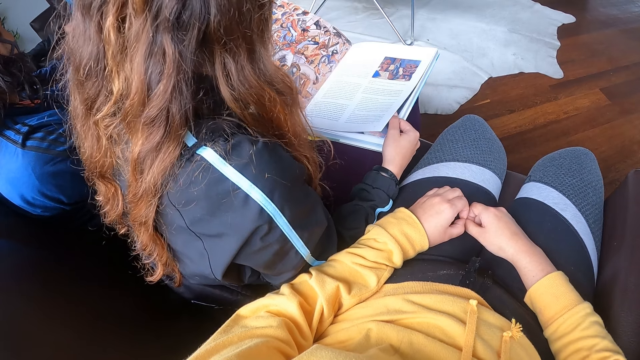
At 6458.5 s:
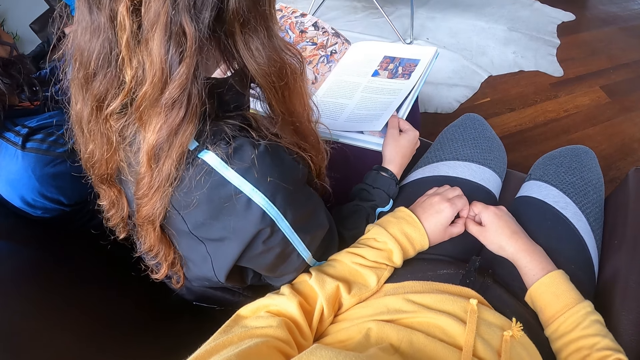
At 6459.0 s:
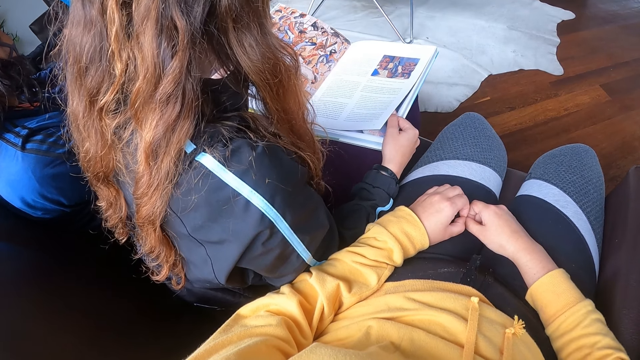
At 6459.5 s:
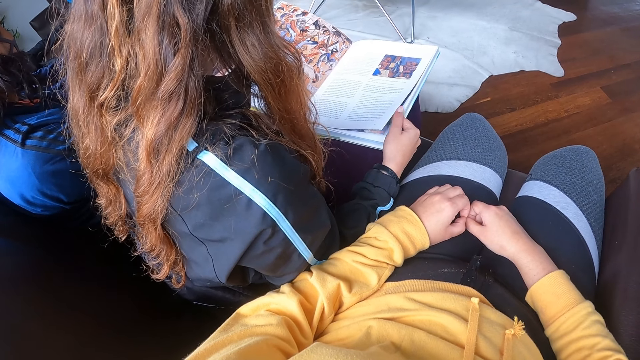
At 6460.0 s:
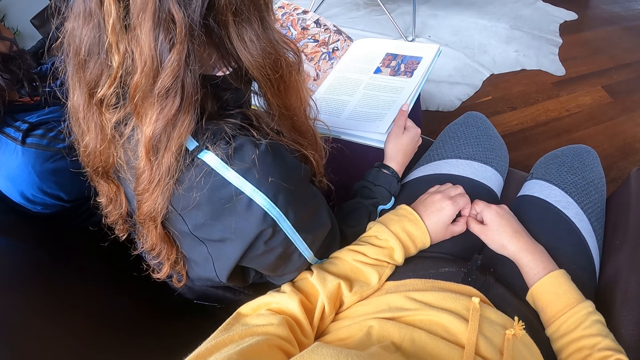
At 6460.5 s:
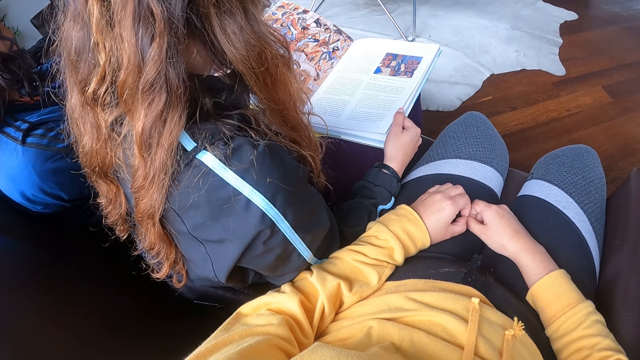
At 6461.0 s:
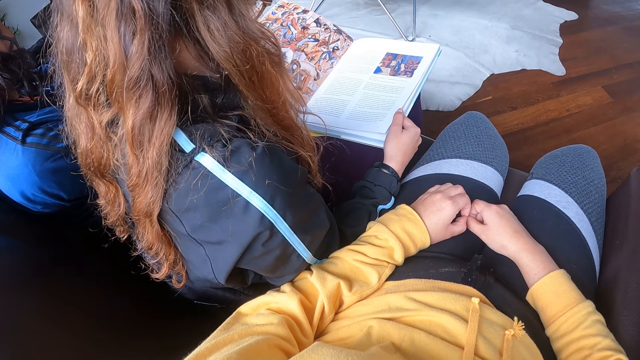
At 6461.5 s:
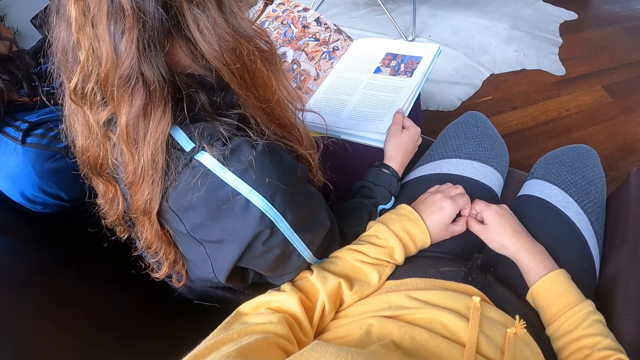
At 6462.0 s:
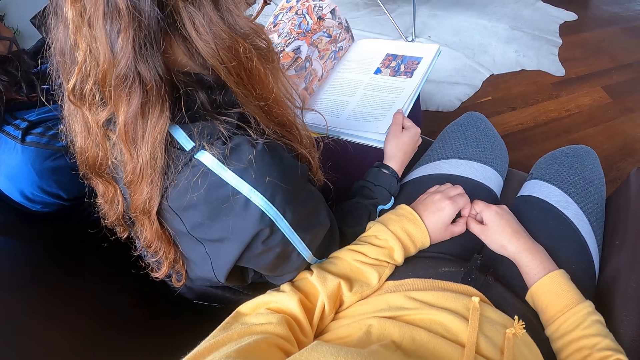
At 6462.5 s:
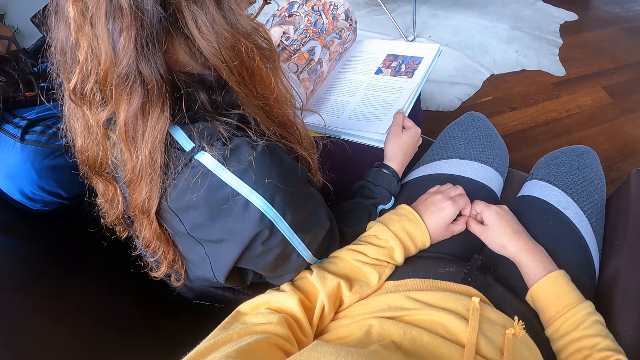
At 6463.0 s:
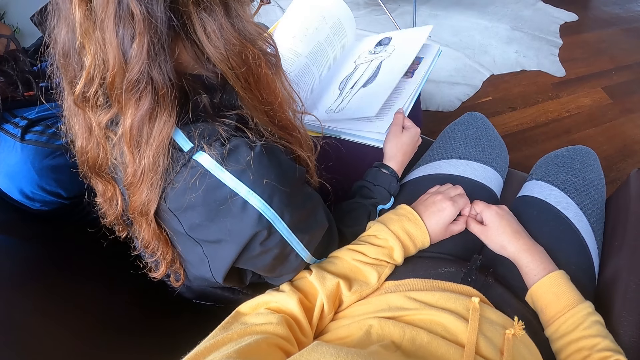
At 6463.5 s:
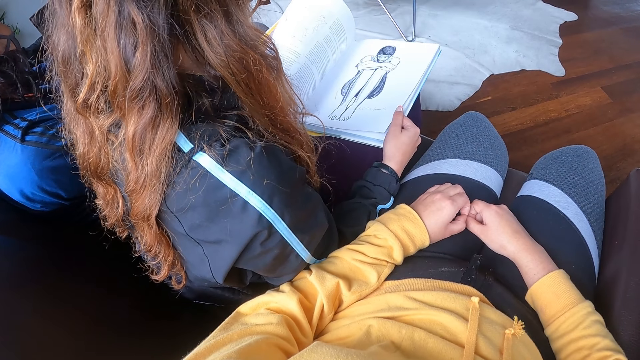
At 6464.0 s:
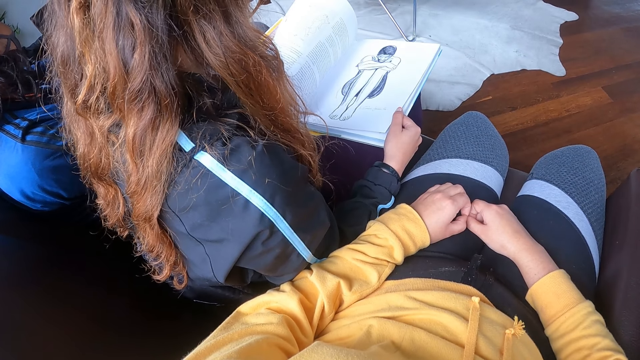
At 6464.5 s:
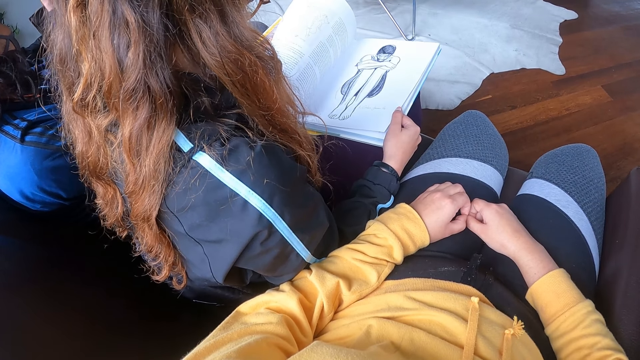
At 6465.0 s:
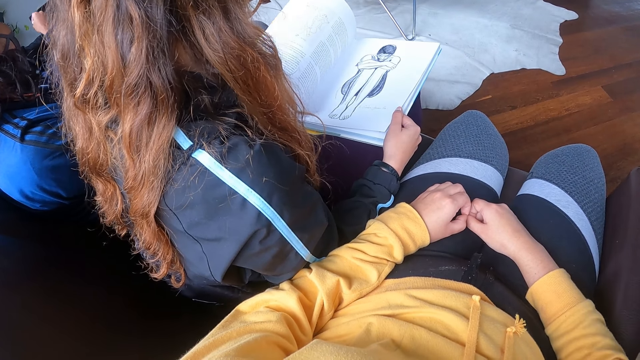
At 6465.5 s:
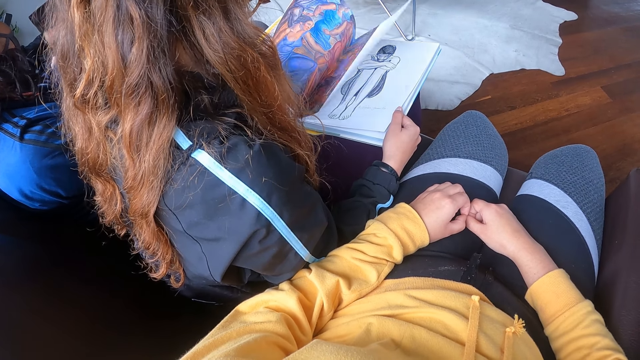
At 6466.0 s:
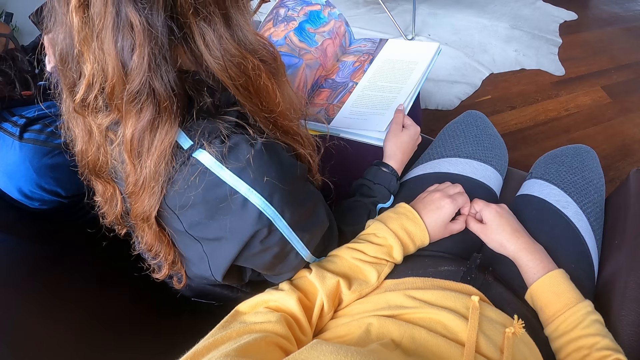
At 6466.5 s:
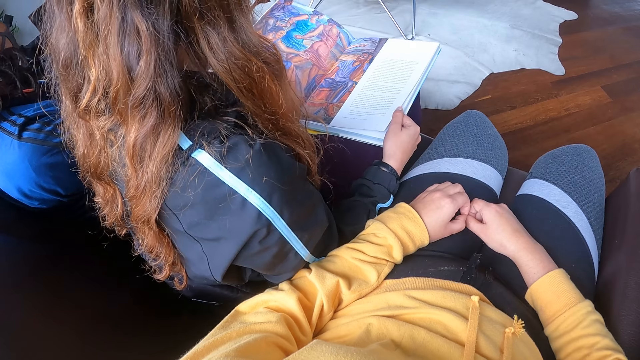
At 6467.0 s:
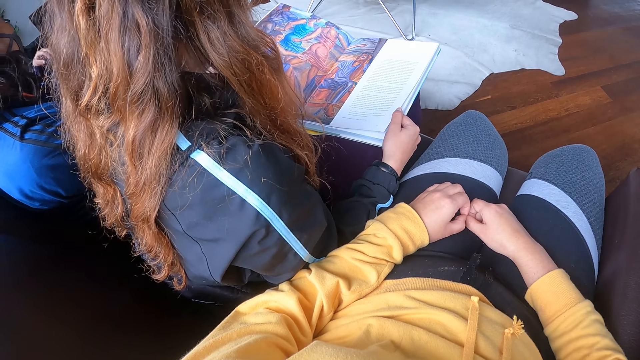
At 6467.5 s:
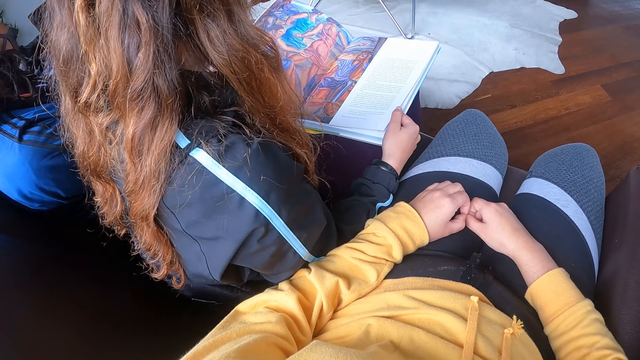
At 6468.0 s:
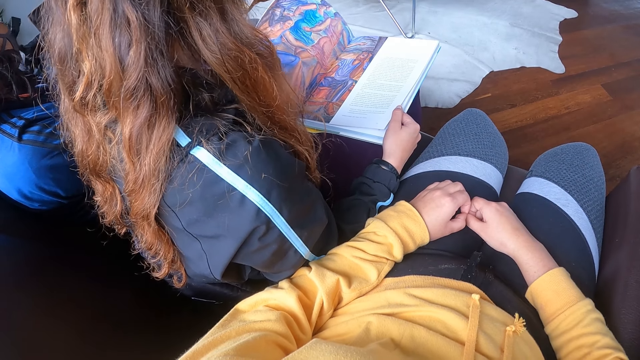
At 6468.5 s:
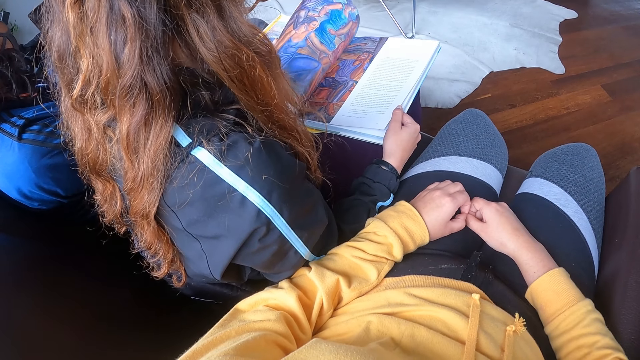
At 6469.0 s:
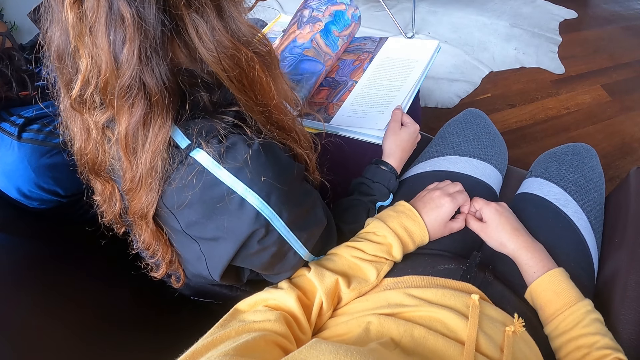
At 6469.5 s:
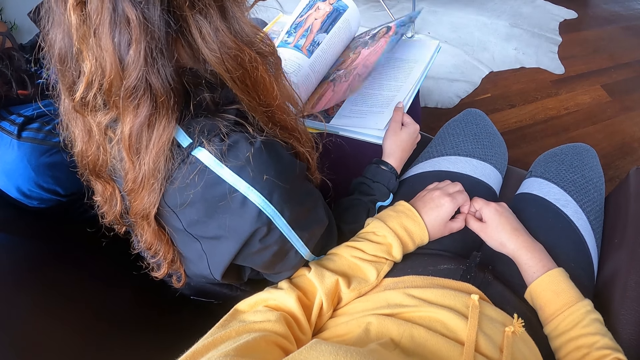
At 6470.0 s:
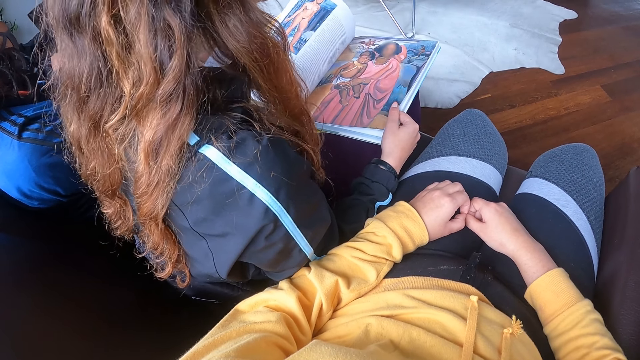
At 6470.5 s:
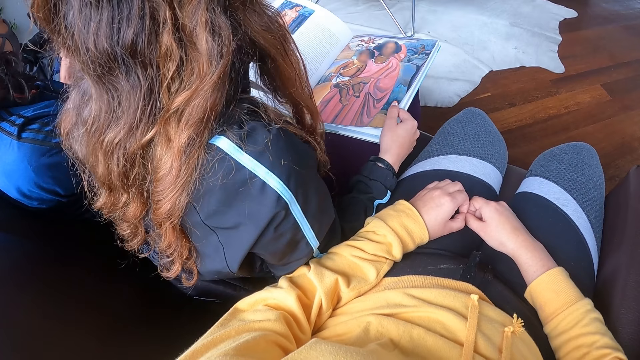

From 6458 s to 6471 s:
The woman reads the book. The woman opens the pages of the book with her left hand. The woman reads the book. The woman opens a page of the book with her left hand.

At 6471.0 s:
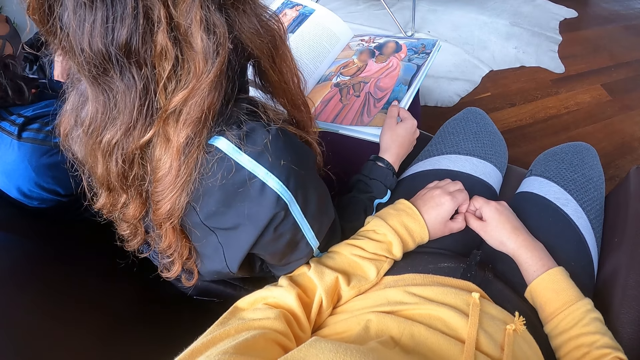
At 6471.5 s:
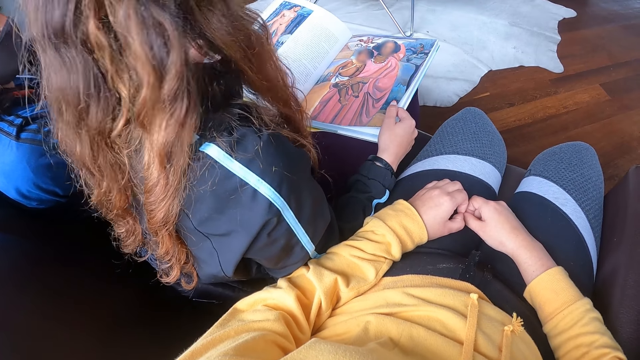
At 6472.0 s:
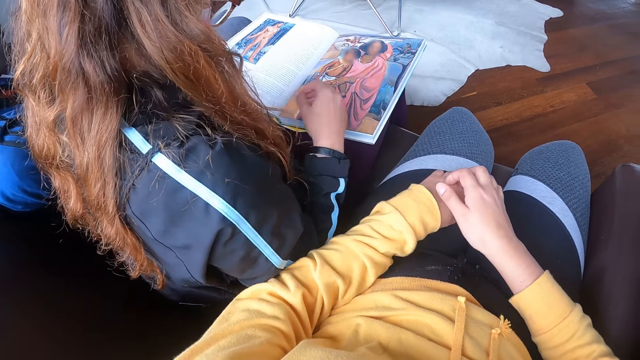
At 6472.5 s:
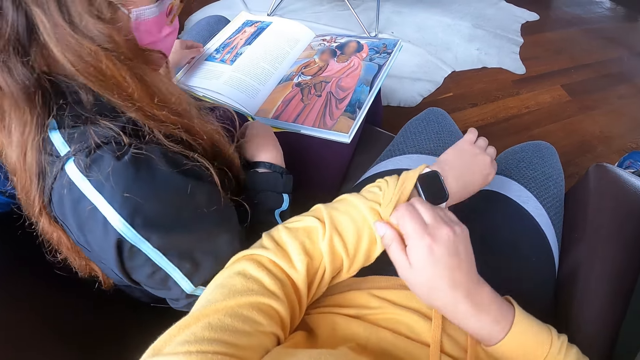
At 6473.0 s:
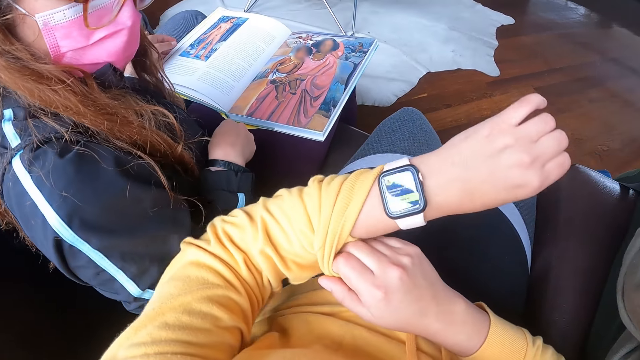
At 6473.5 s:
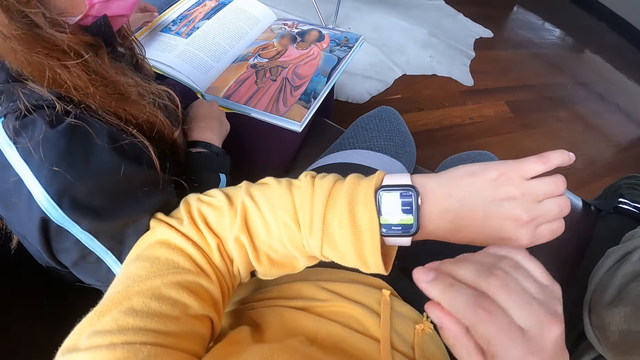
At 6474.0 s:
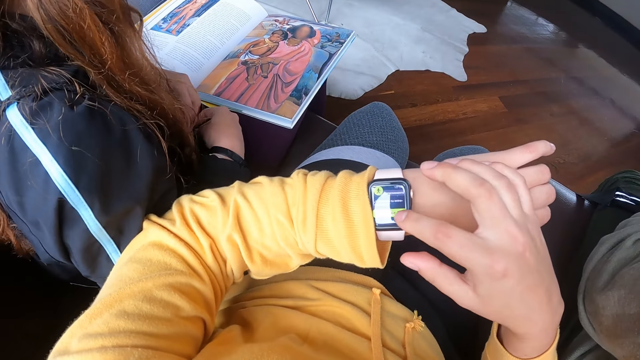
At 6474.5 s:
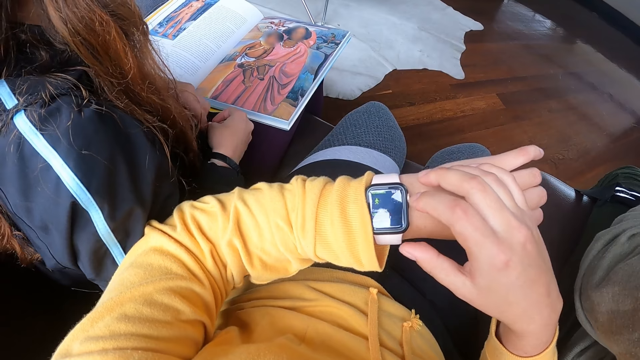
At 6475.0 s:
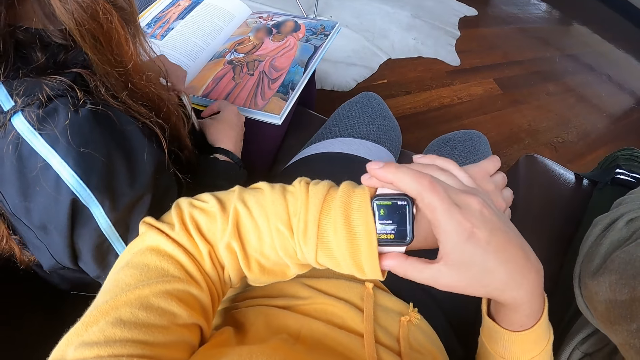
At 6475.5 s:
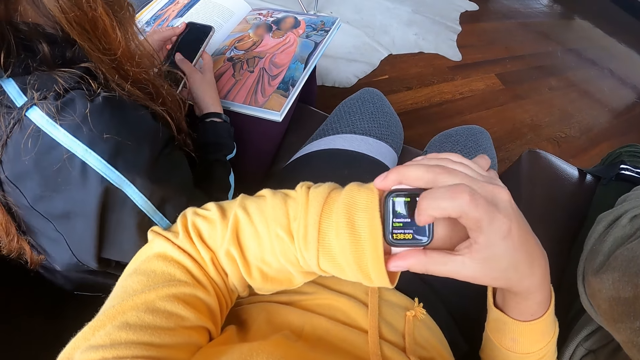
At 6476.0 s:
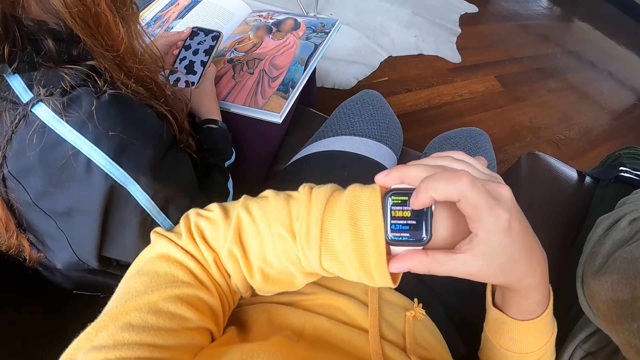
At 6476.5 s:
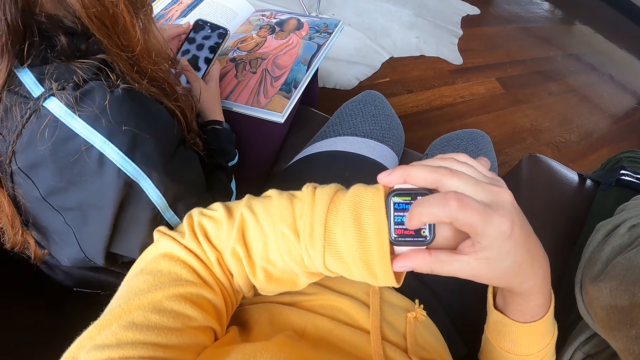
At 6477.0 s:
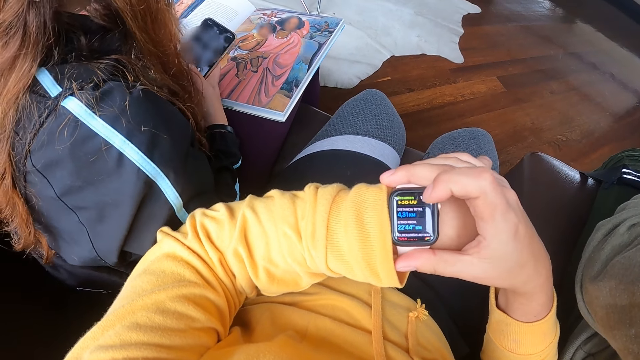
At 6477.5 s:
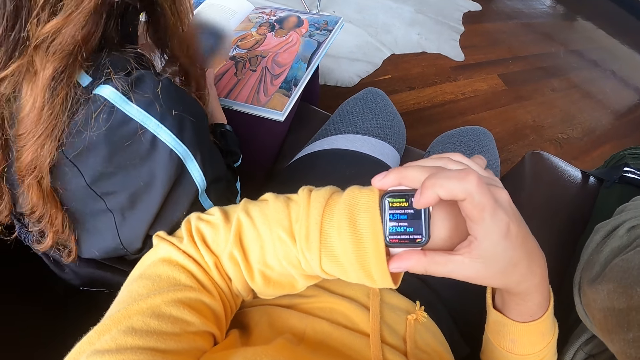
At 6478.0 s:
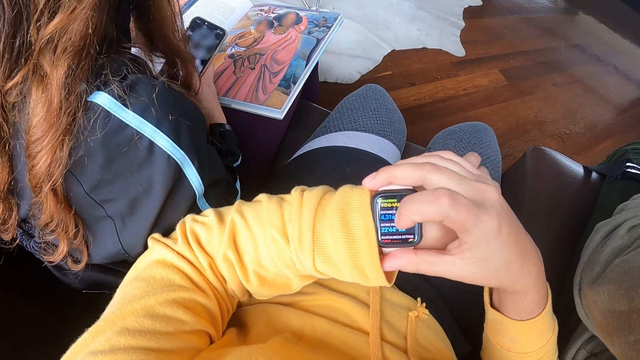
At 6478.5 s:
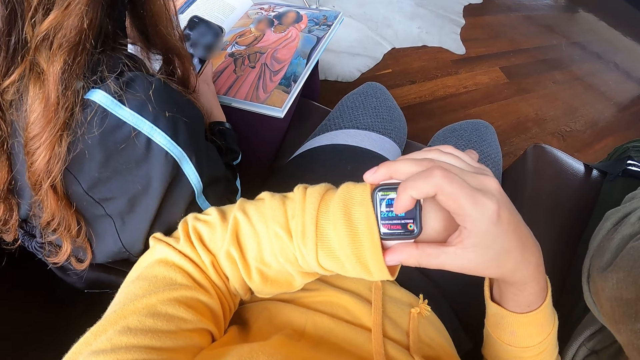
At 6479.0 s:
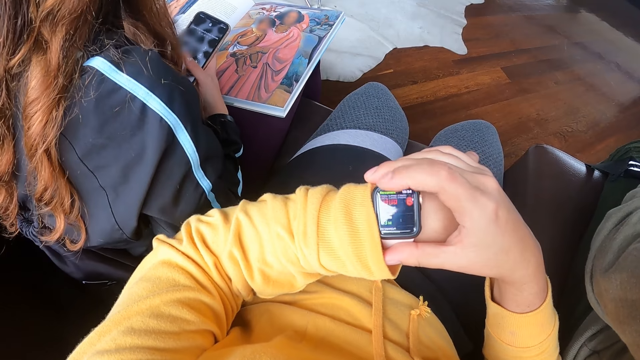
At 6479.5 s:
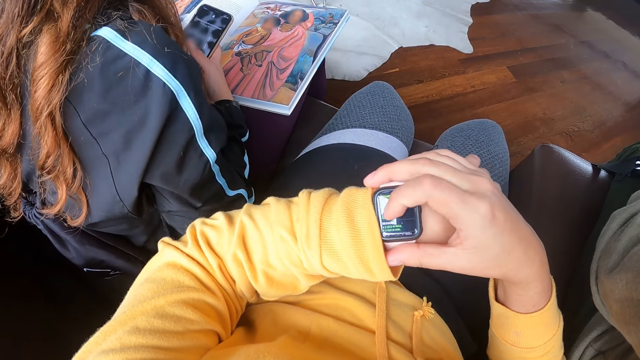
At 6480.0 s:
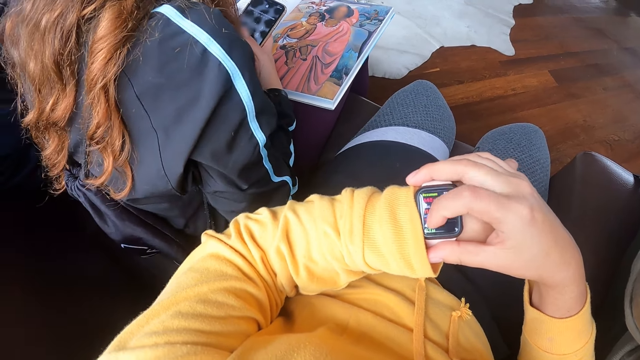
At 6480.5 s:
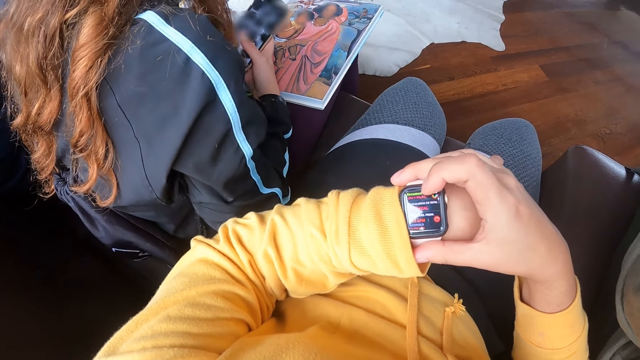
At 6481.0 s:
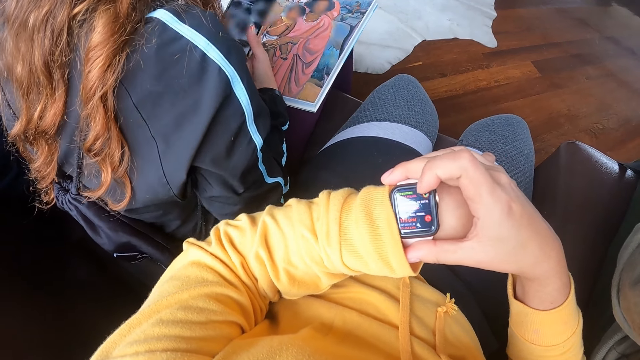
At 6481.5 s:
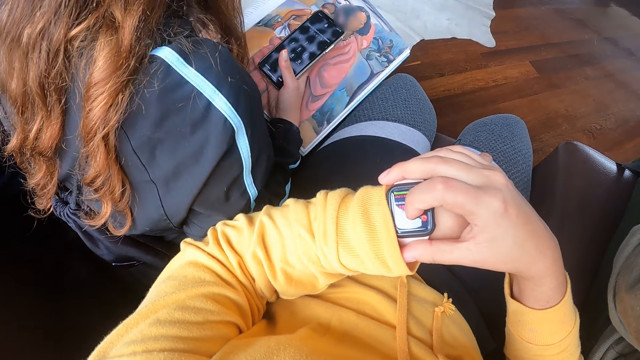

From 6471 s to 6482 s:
The camera wearer checks their wristwatch. They fold a cloth on the left hand, and touch the wristwatch with the right hand. The woman removes her phone from her pouch bag with her left hand. The camera wearer operates their wristwatch. The woman operates her phone. The camera wearer scrolls the wristwatch with the right hand.
